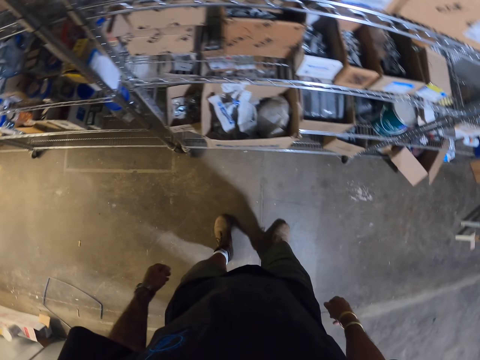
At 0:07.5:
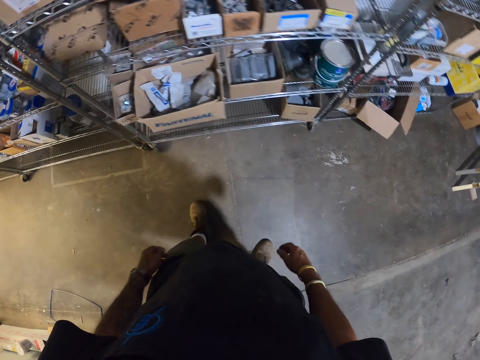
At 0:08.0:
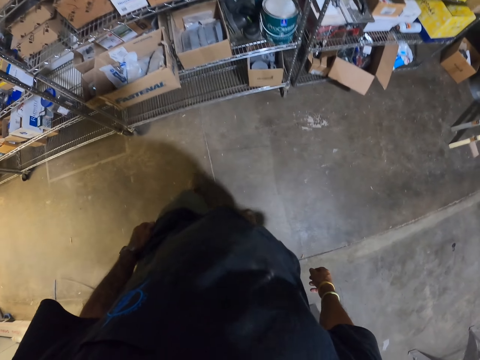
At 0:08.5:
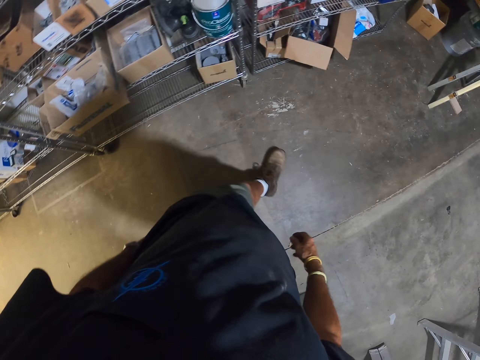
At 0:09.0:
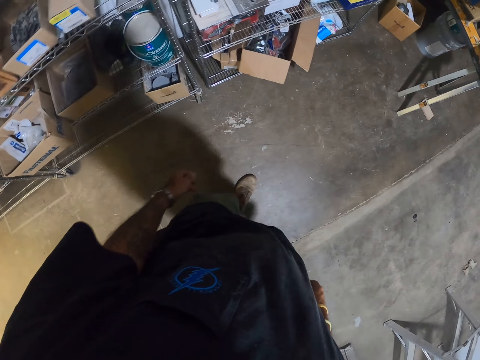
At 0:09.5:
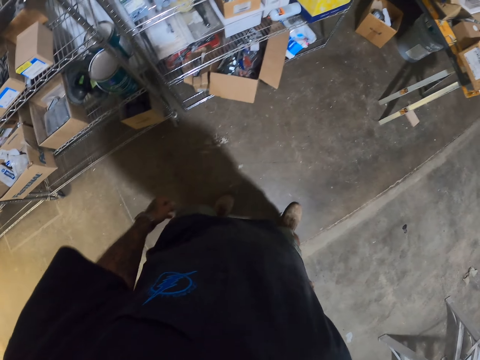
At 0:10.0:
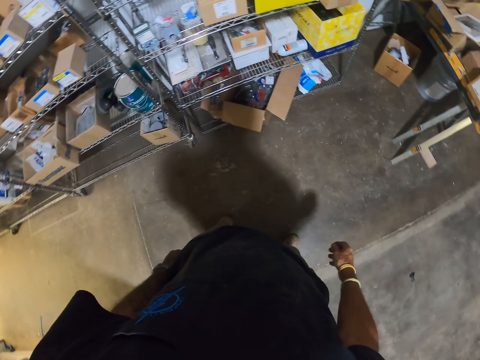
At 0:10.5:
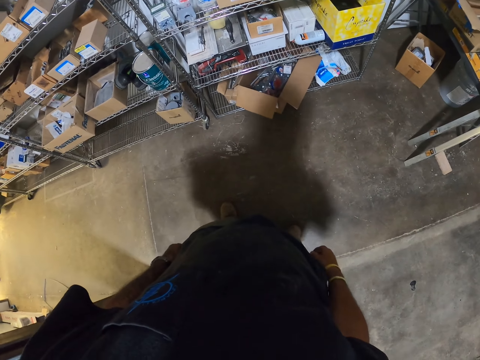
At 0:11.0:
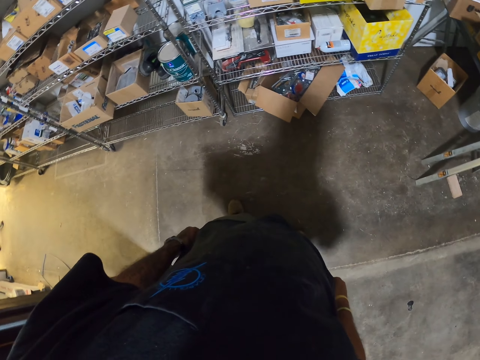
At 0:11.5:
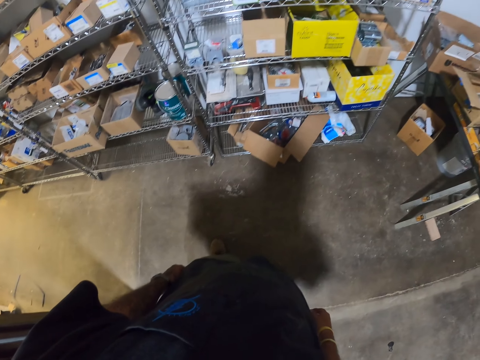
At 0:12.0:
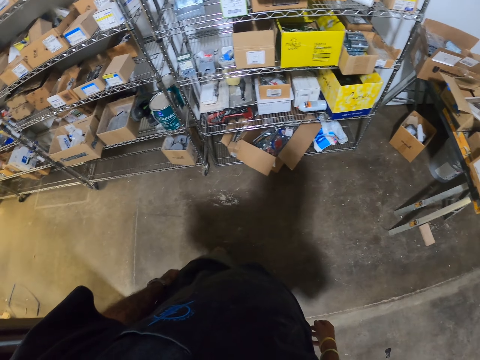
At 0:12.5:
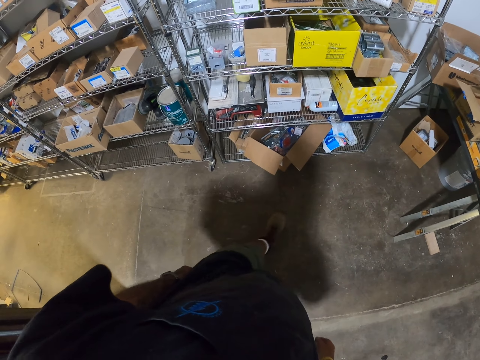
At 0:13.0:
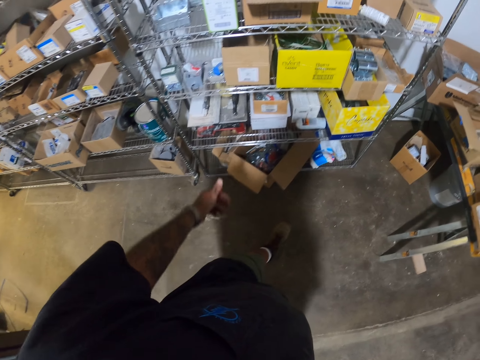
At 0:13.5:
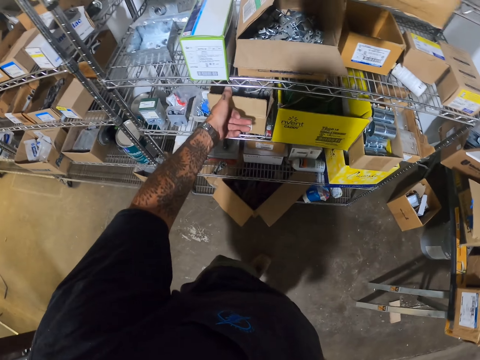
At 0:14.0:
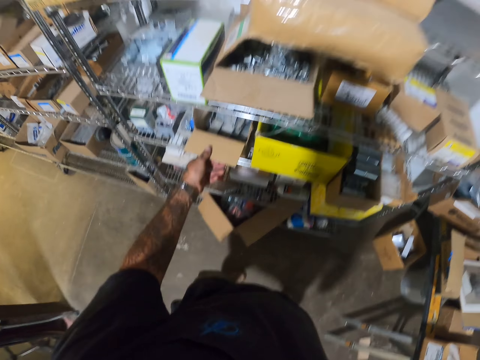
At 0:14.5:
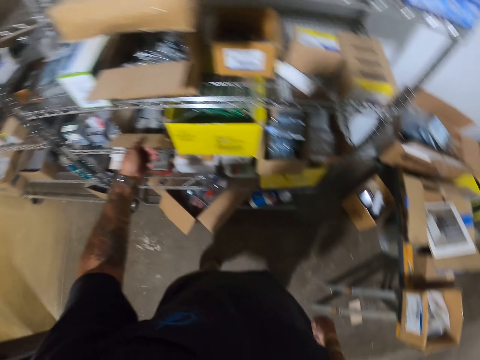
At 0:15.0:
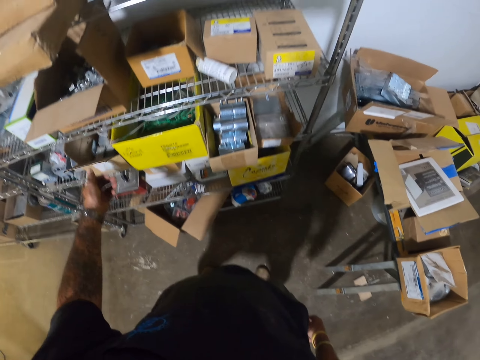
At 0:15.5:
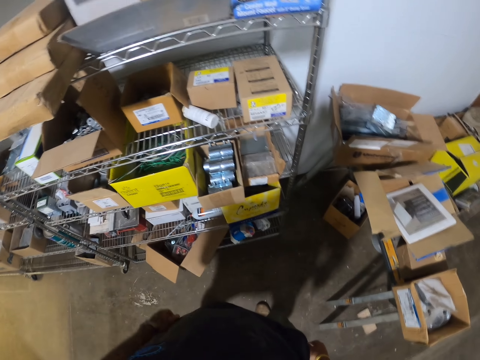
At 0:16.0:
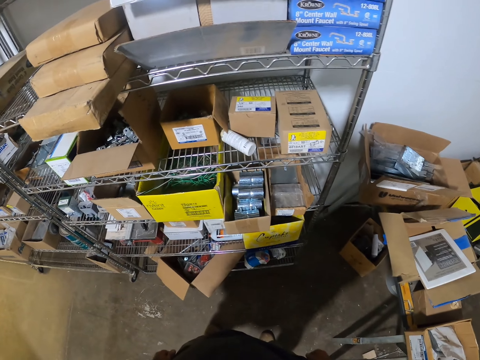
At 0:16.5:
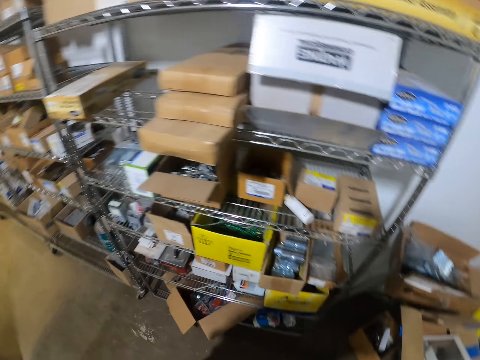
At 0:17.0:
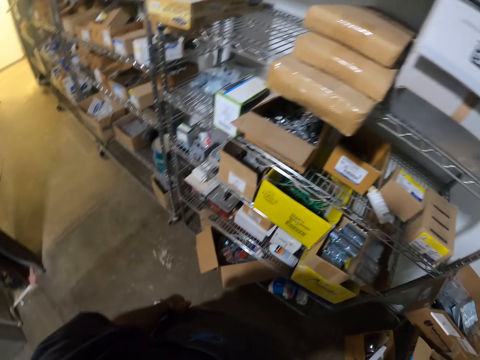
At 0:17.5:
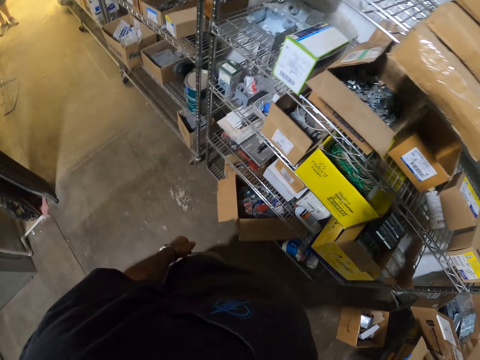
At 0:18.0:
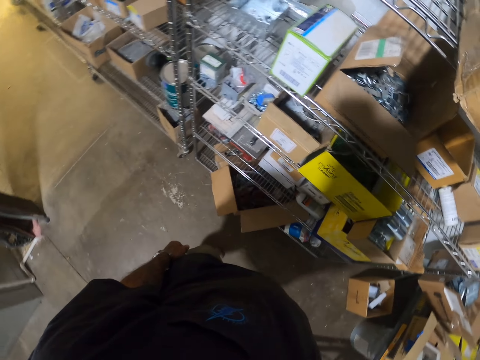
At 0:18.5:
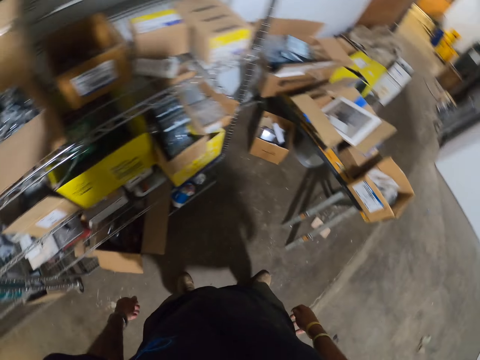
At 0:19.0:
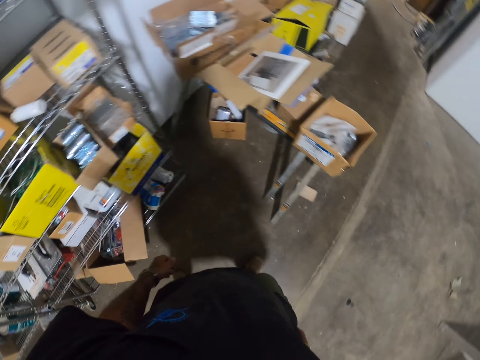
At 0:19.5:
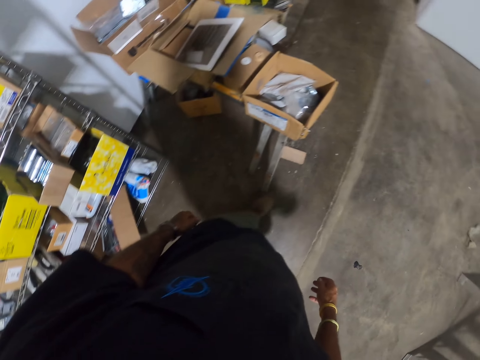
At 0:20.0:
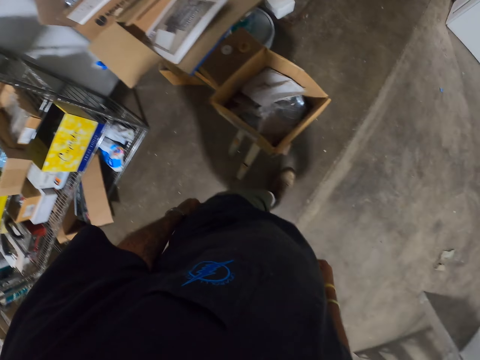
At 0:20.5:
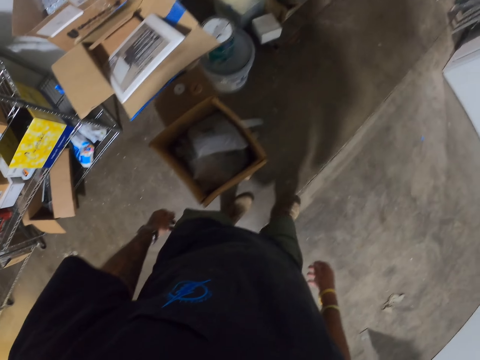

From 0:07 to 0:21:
The camera wearer walks around the warehouse. They hold a box. They walk around the warehouse.

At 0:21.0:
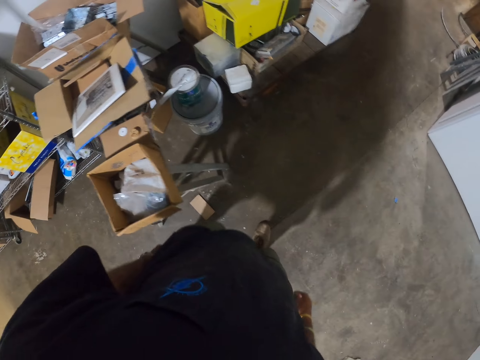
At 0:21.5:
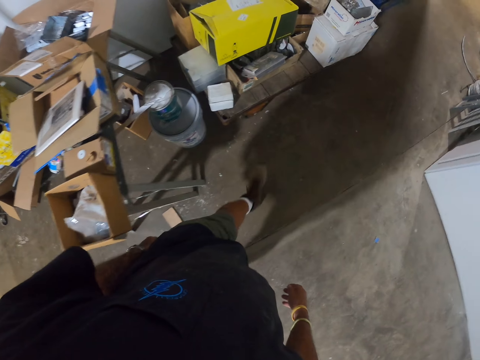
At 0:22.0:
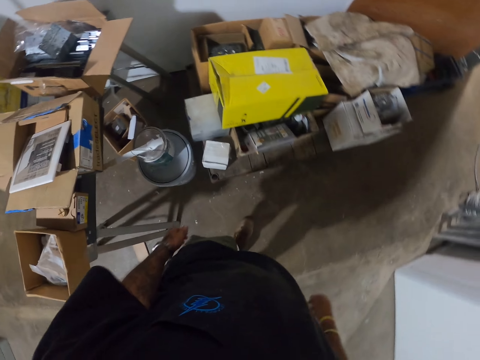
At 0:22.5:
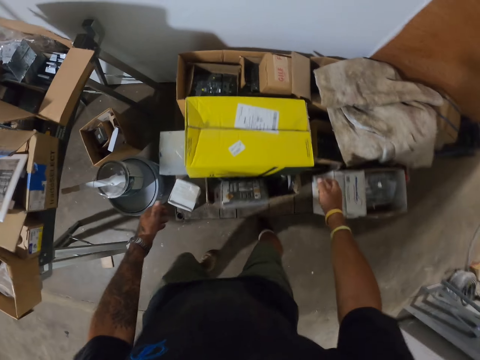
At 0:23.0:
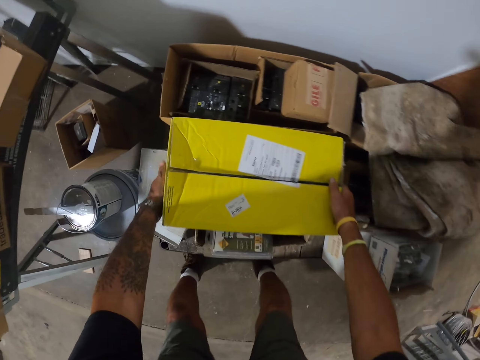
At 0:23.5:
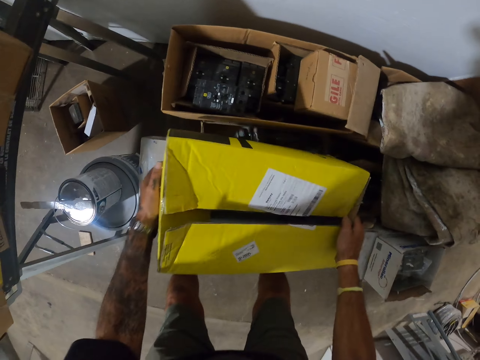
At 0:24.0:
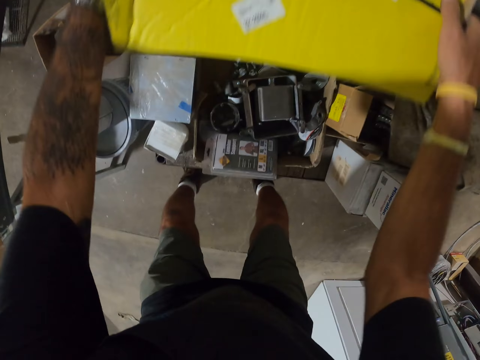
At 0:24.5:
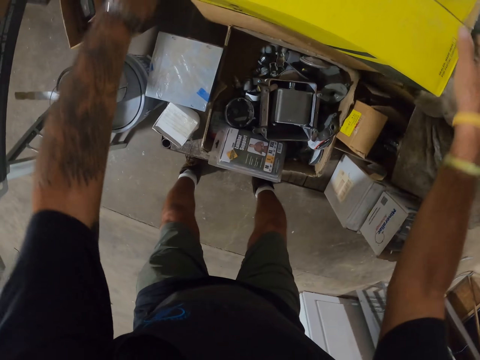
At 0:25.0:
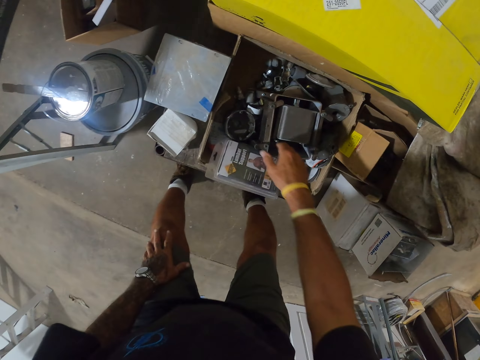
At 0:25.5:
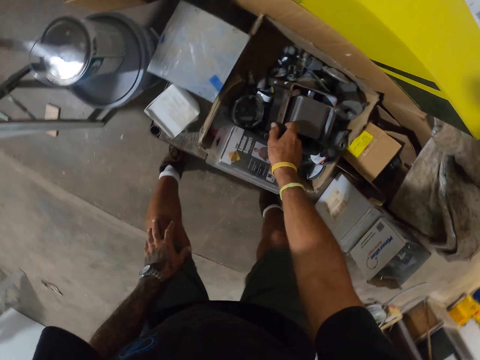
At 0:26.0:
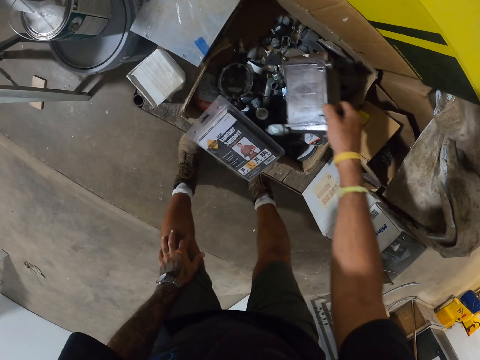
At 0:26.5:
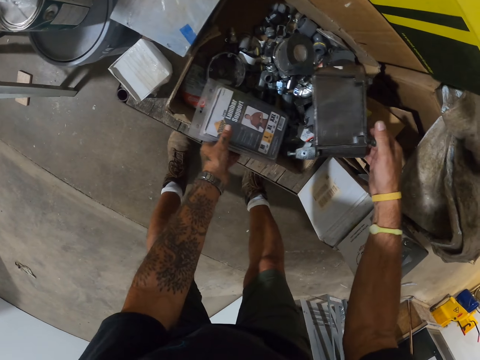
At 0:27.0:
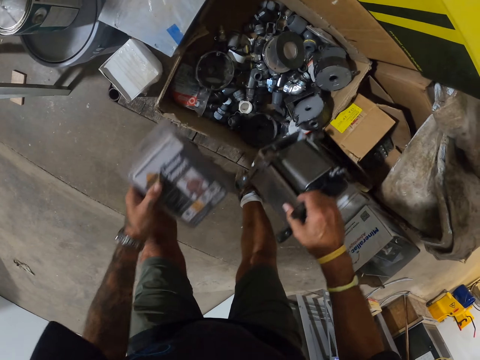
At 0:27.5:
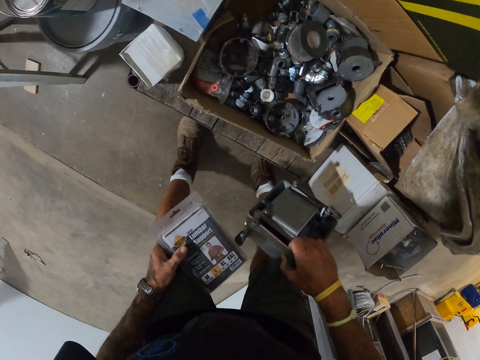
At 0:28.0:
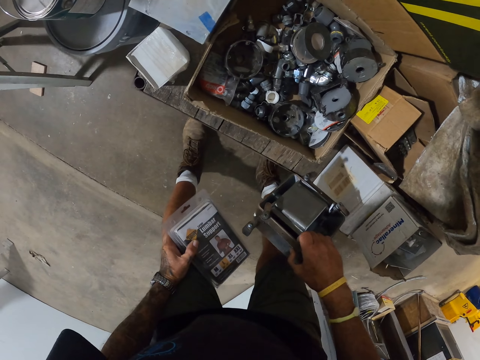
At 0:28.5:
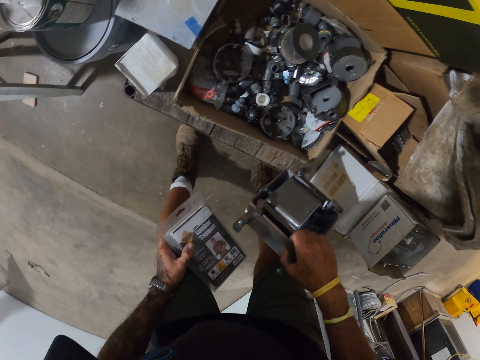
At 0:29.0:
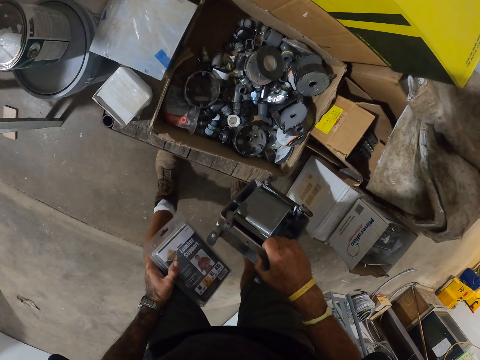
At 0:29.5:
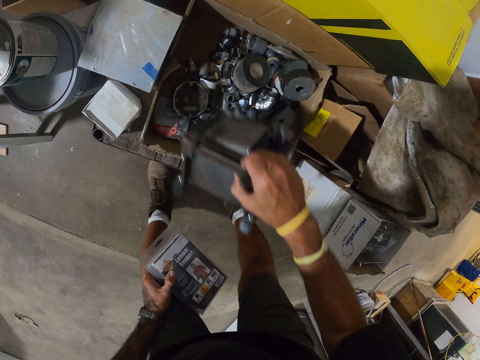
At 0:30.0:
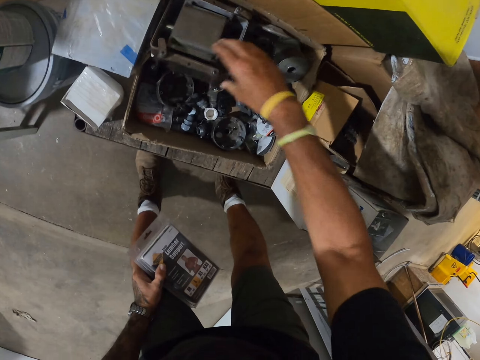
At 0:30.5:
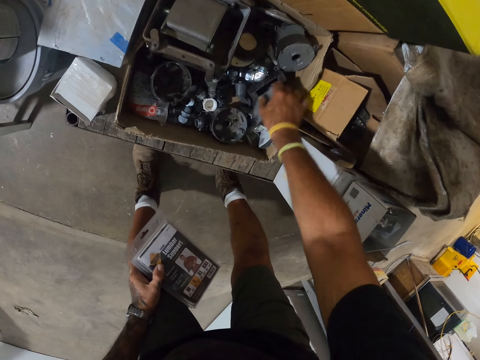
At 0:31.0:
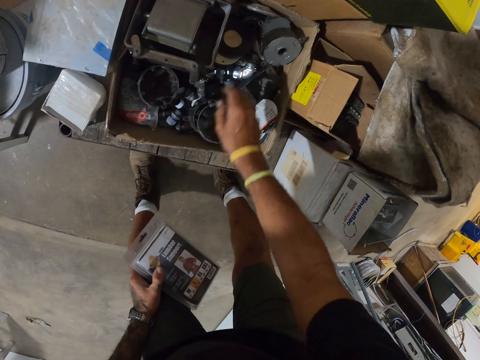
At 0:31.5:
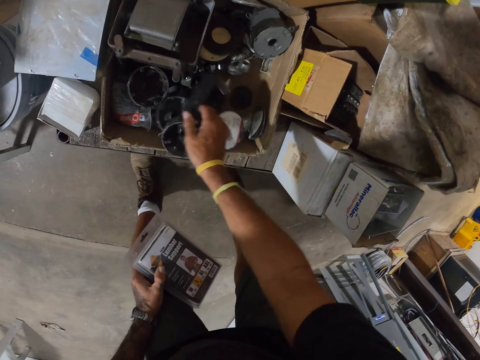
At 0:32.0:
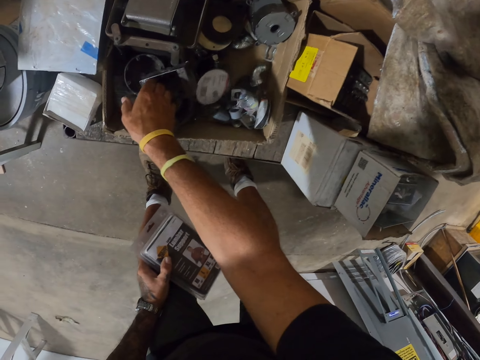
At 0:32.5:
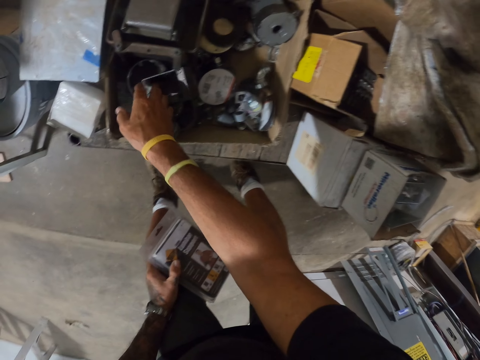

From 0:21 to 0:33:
The camera wearer picks up a box. They pick up something. They pick something again. They put something back. They look for something.
